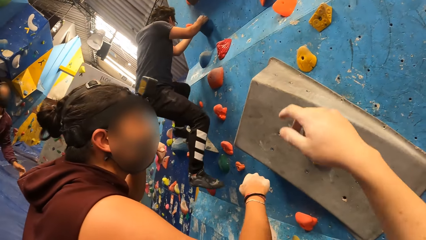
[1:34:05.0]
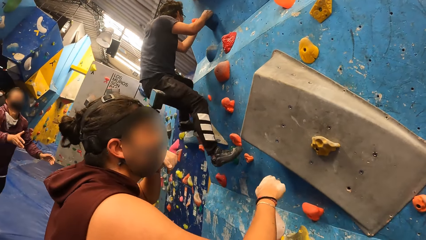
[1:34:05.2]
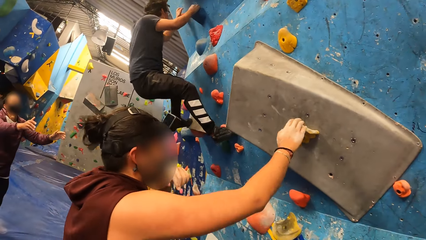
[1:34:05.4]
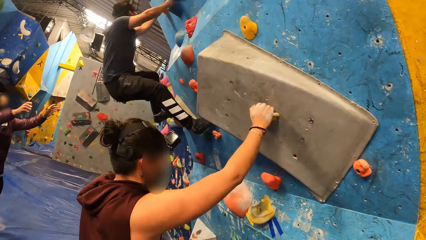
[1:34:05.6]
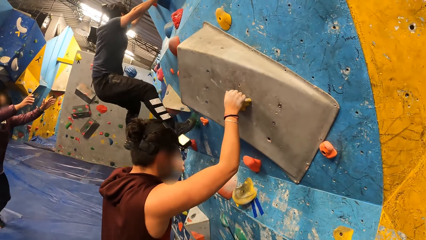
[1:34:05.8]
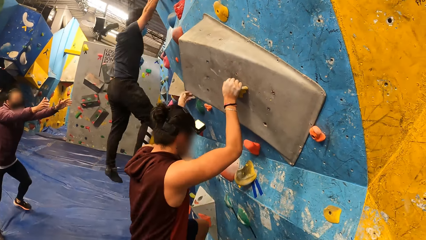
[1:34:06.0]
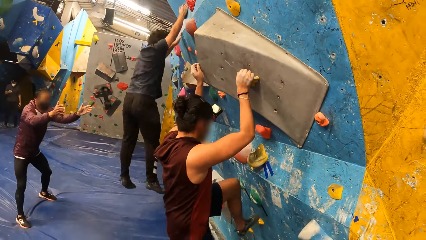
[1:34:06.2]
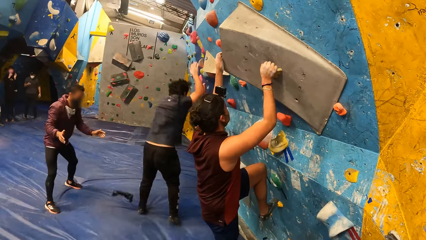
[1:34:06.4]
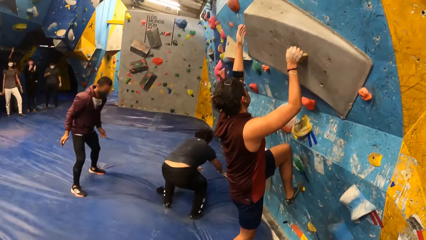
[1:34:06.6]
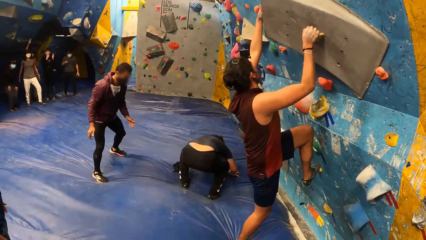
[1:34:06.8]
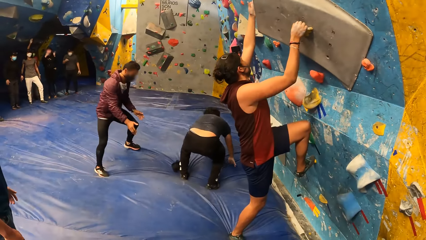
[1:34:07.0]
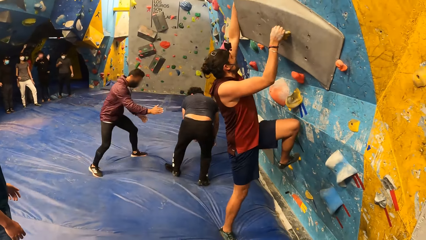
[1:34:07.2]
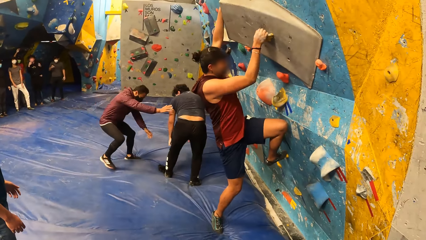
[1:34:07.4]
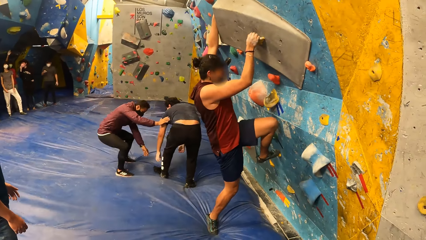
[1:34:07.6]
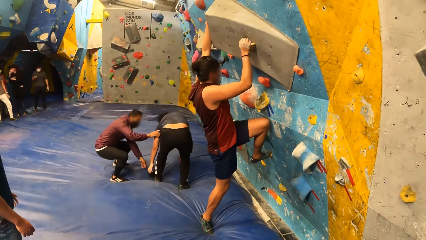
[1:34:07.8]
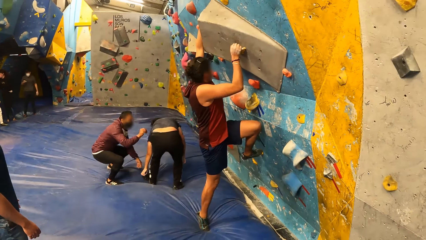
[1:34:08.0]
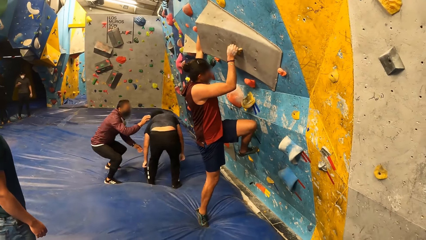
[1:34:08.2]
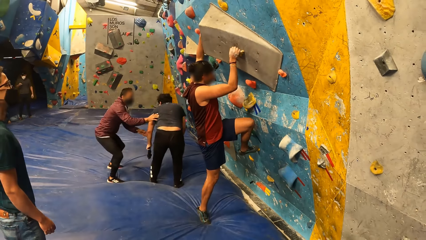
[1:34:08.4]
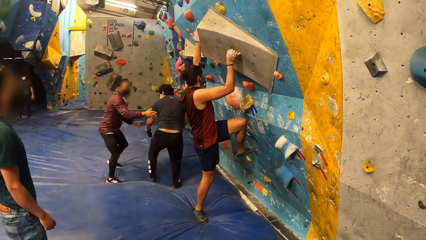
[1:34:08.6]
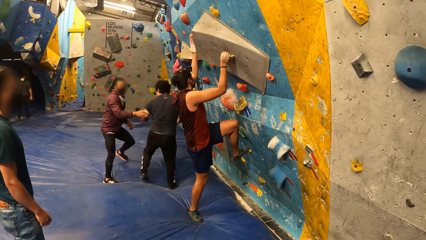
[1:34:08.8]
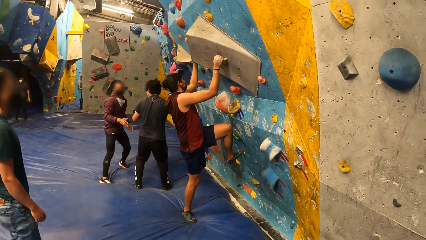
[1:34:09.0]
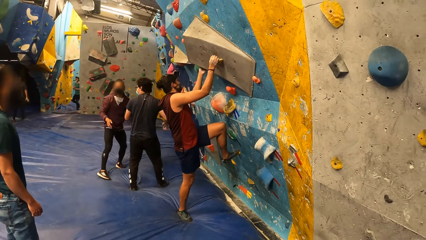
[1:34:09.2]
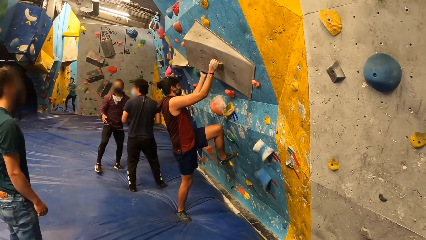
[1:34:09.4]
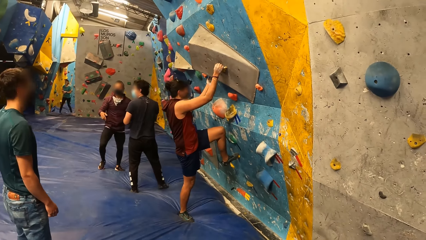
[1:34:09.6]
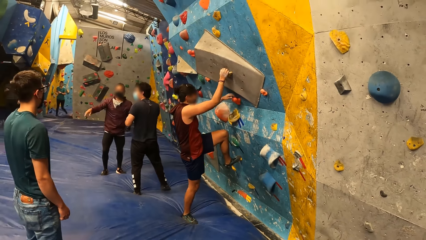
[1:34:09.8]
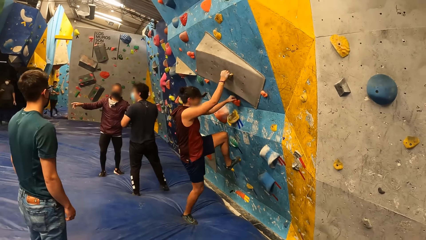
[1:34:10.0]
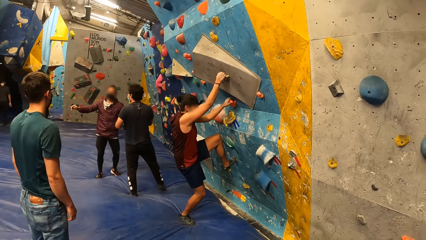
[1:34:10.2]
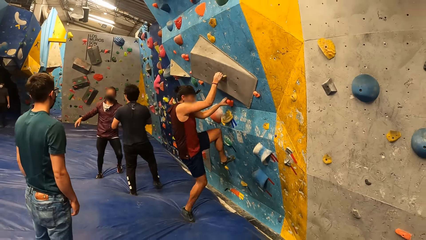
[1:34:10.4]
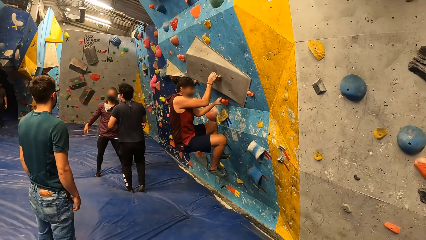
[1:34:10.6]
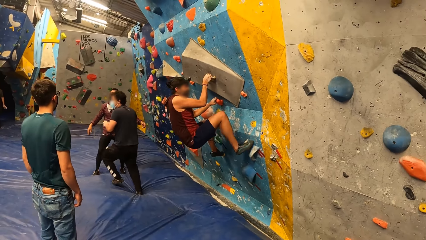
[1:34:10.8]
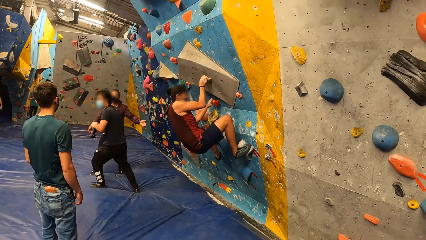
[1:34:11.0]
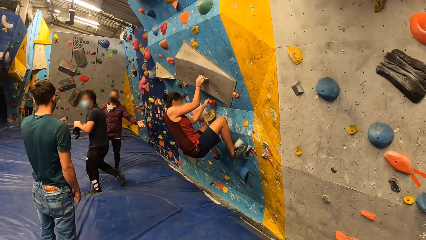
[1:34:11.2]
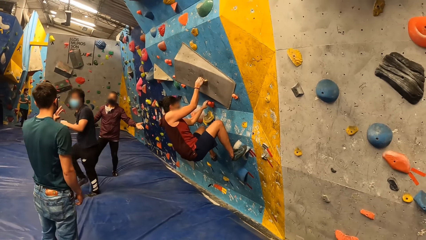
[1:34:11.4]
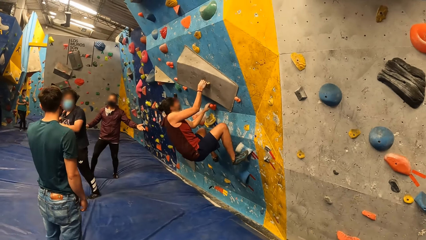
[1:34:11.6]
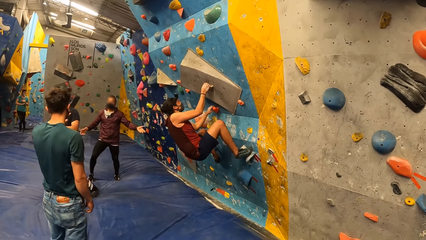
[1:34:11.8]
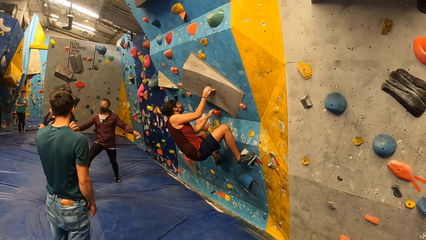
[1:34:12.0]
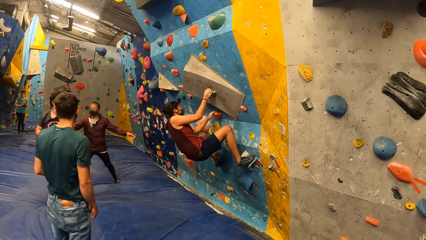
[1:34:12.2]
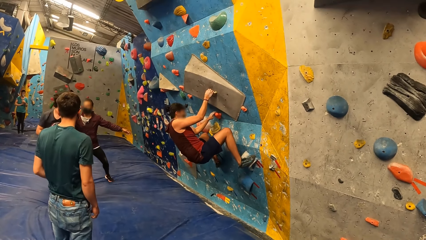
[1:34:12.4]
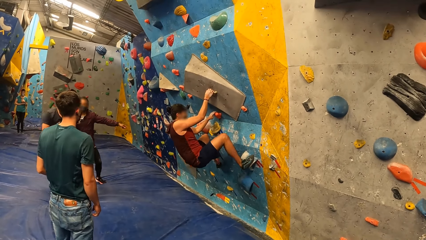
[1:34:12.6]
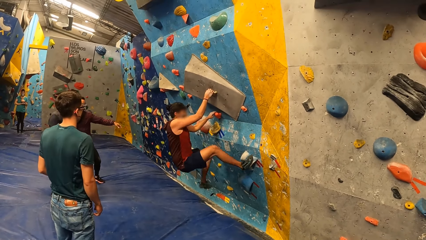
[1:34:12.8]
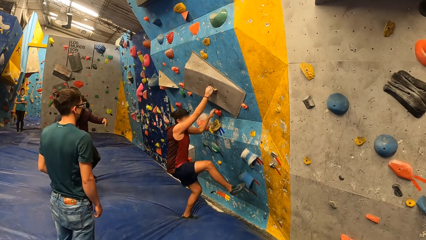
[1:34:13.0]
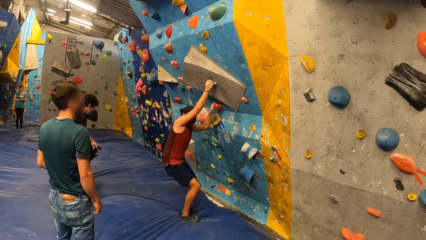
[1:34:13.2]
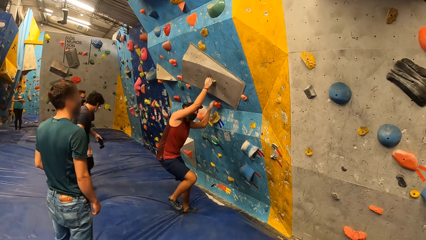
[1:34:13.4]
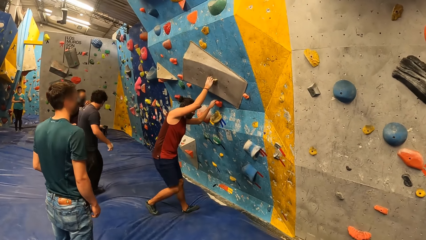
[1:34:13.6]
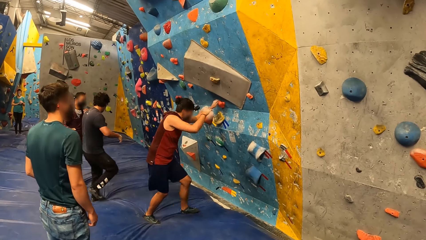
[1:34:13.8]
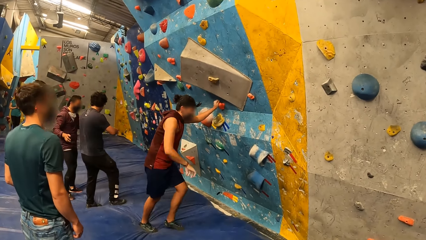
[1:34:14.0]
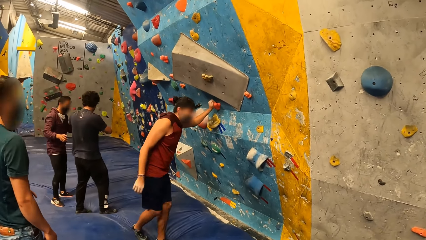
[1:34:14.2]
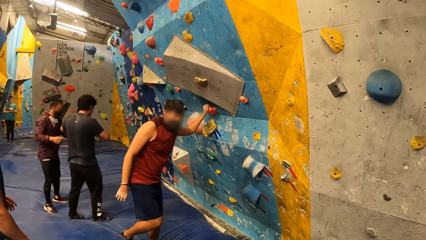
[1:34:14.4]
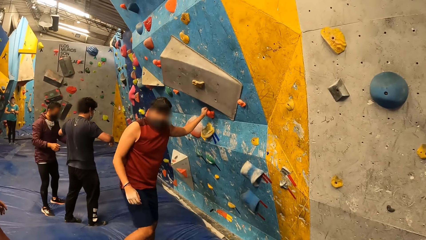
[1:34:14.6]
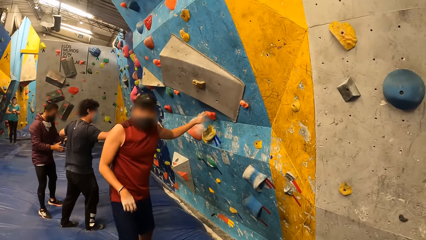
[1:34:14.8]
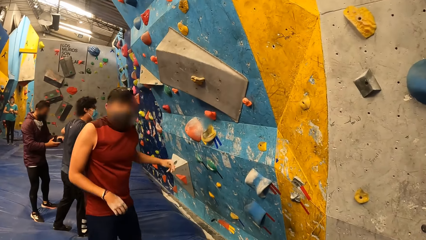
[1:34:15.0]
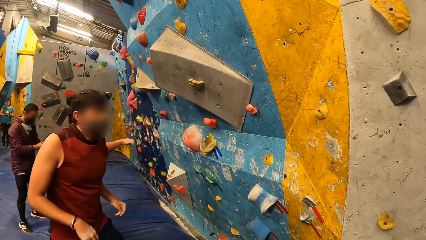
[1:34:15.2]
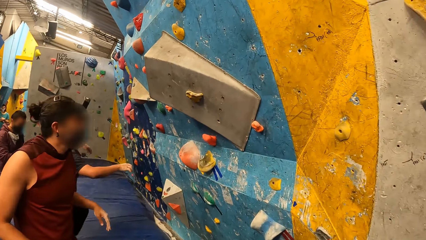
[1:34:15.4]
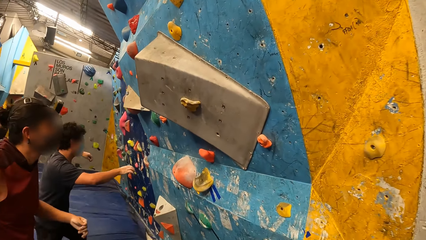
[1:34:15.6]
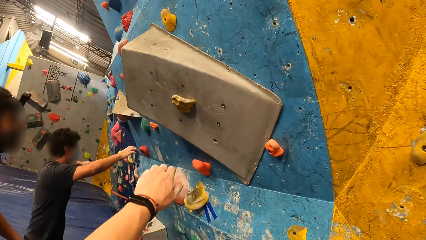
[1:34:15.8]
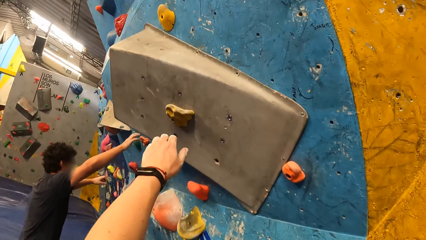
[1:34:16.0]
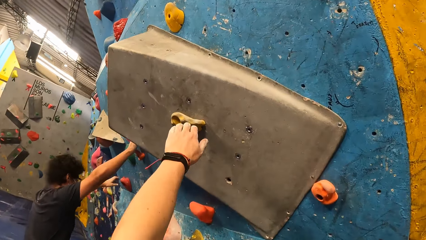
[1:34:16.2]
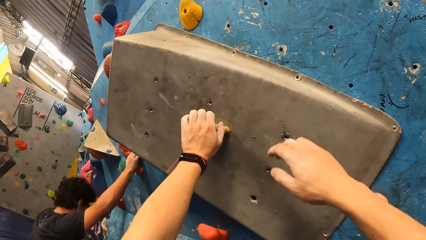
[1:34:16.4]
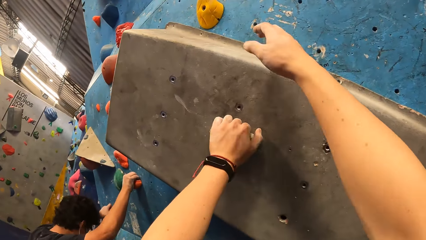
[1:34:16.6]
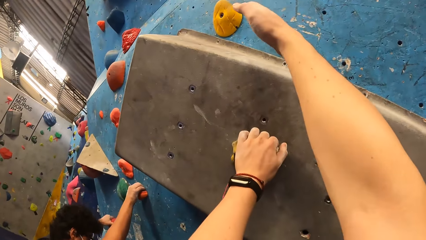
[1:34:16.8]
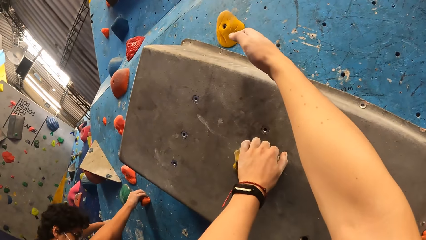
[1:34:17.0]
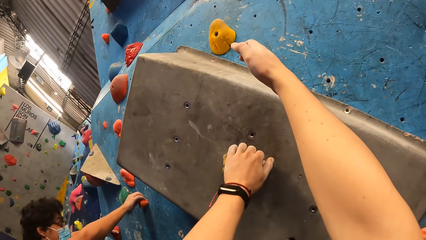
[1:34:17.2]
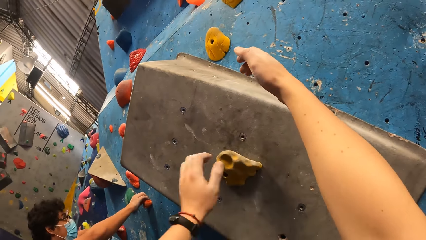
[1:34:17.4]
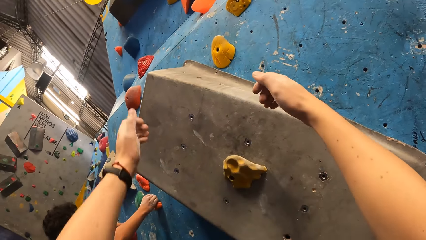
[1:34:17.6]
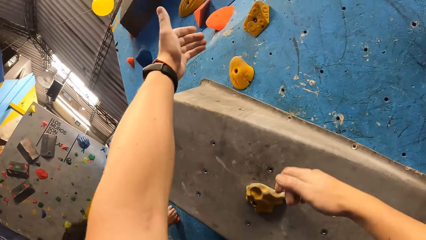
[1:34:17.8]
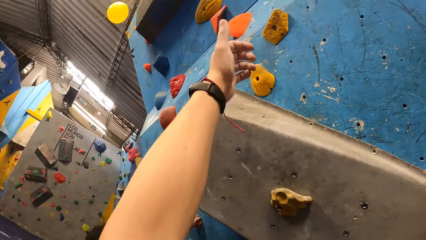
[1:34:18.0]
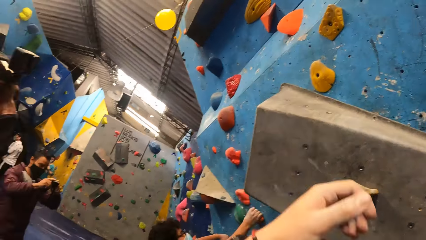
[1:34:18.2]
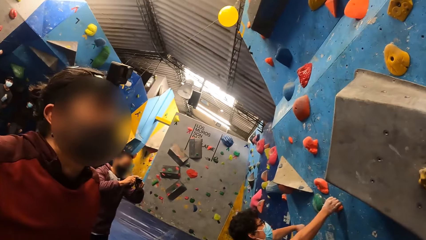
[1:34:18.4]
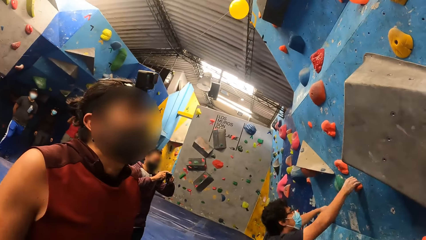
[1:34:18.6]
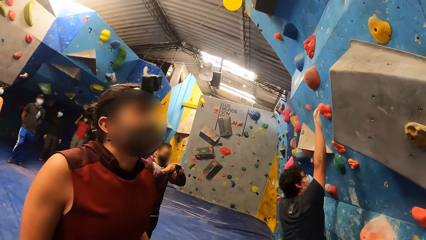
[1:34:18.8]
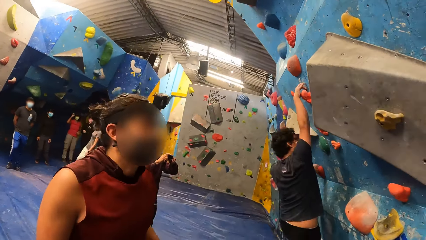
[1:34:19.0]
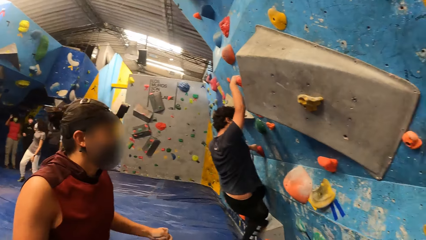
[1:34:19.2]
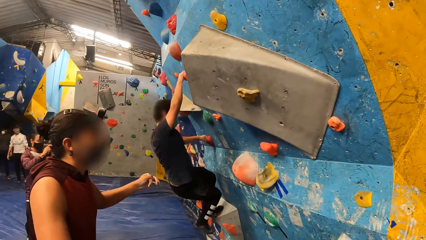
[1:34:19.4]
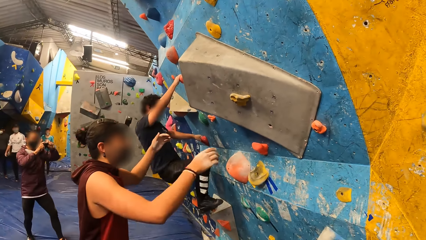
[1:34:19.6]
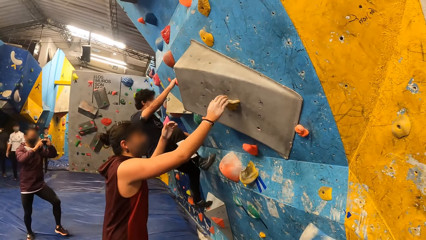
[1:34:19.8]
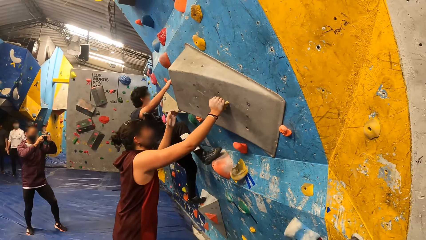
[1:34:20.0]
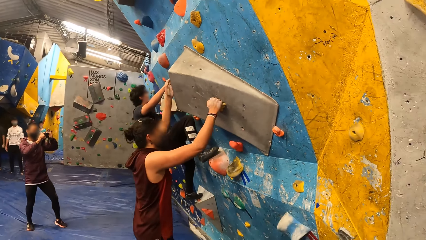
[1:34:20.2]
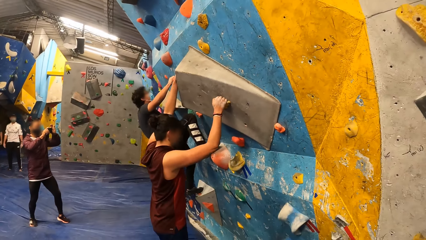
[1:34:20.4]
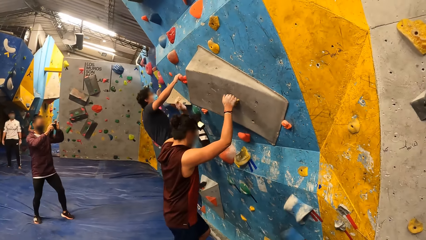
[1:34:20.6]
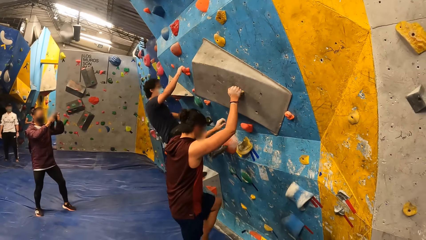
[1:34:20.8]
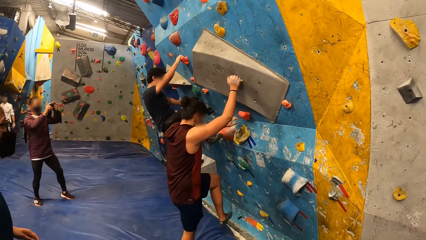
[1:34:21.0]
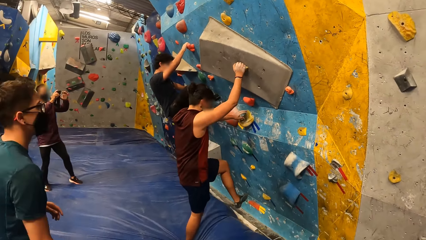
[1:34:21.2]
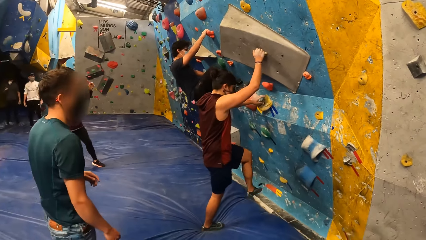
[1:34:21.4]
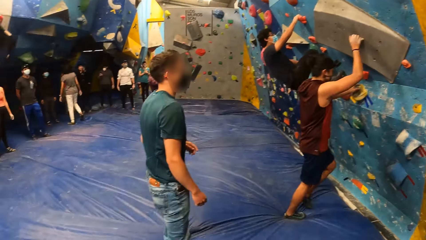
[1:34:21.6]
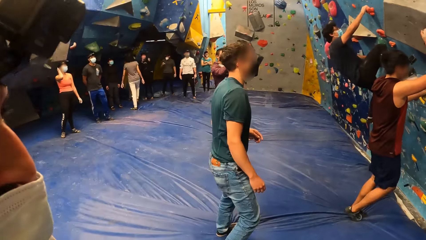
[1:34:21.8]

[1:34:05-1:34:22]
A man holds the climbing hold with his right hand. Another man jumps down from the bouldering wall on the crash pad. The first man climbs the bouldering wall with both hands. The other man picks up a camera on the crash pad with his left hand. The first man jumps down from the bouldering wall on the crash pad. The other man holds the climbing hold with both hands. The camera wearer holds the climbing hold with his left hand. The other man climbs the bouldering wall with both hands. The first man holds the climbing holds with both hands.
